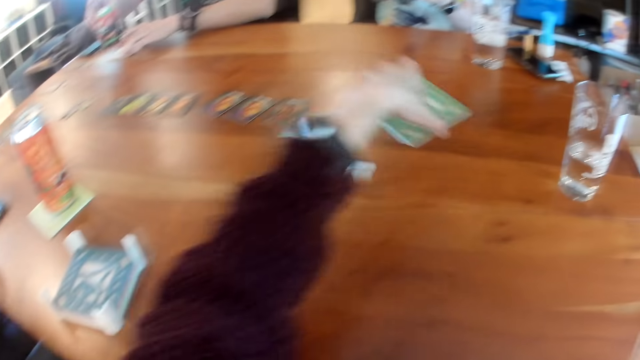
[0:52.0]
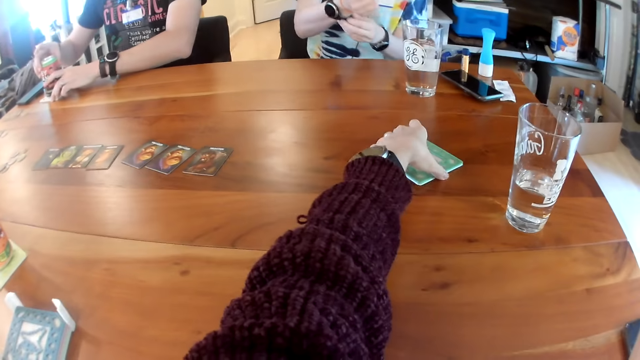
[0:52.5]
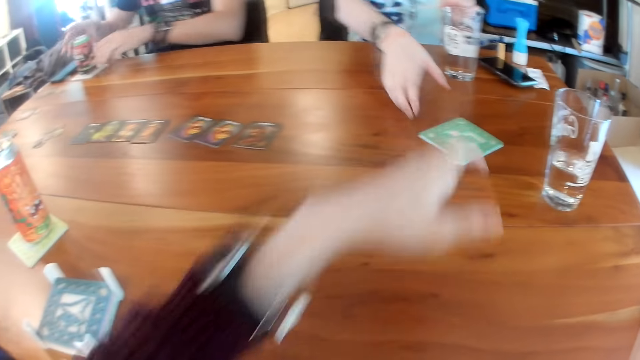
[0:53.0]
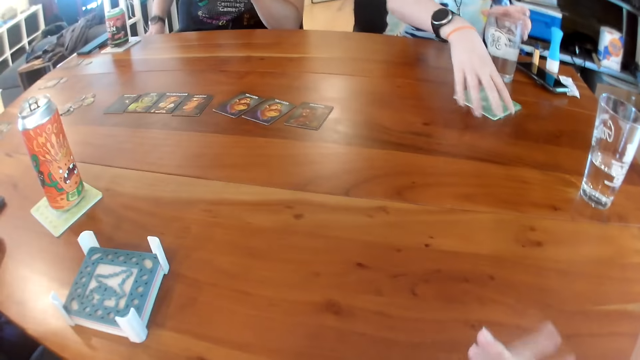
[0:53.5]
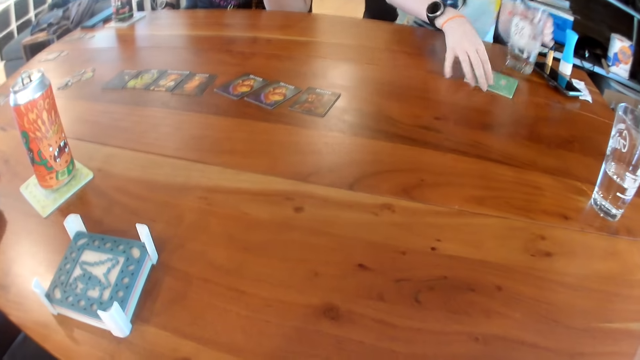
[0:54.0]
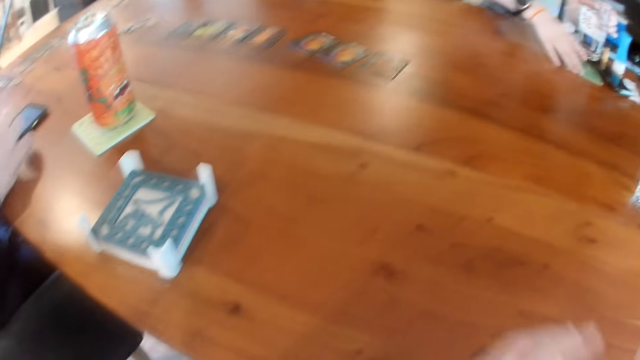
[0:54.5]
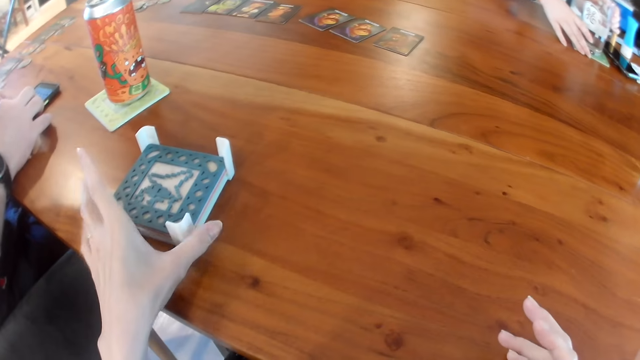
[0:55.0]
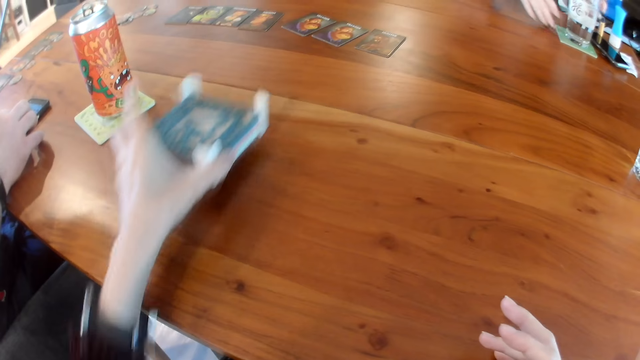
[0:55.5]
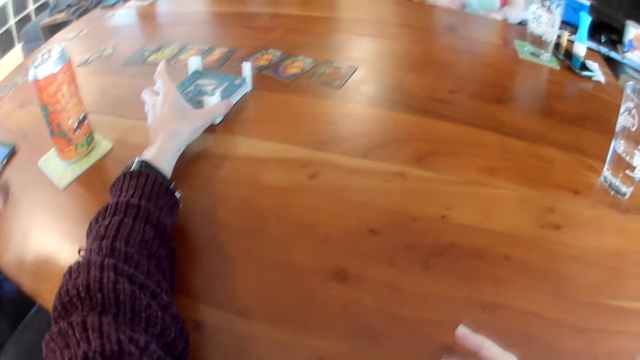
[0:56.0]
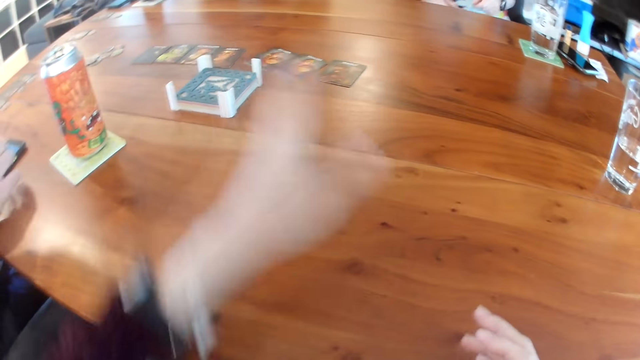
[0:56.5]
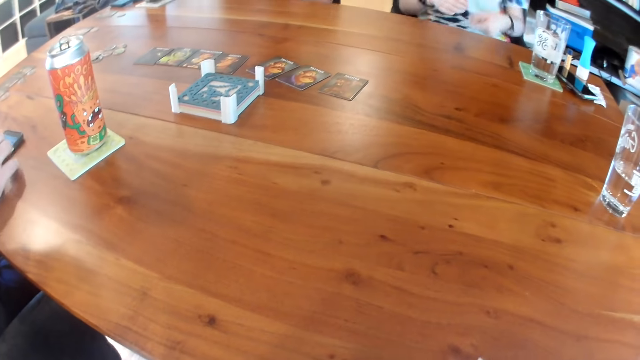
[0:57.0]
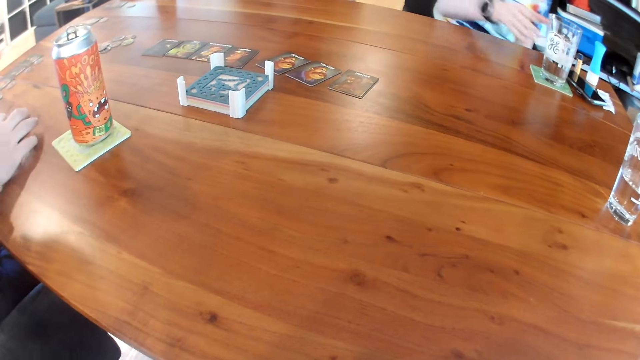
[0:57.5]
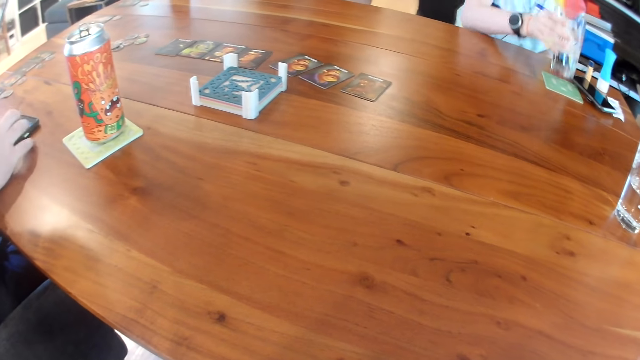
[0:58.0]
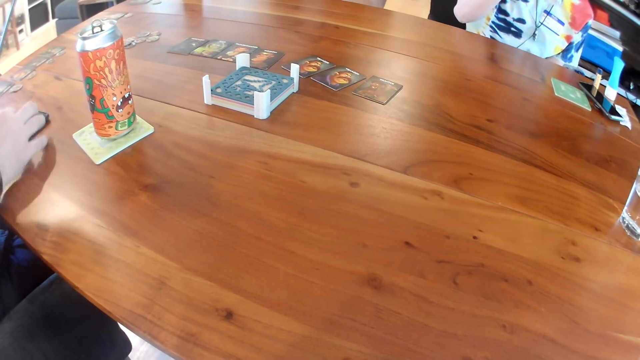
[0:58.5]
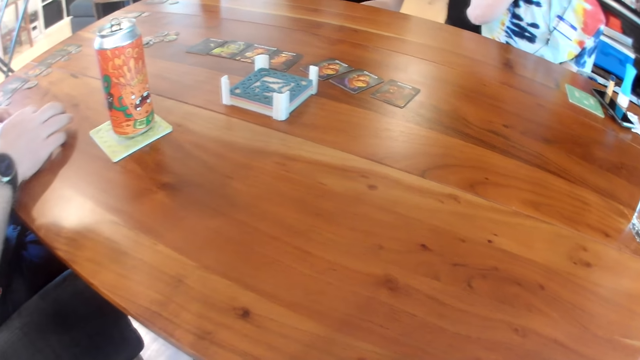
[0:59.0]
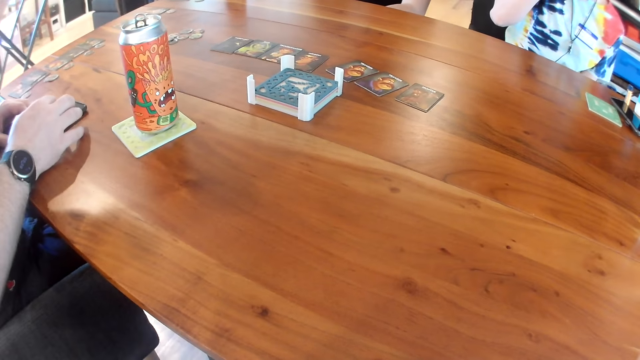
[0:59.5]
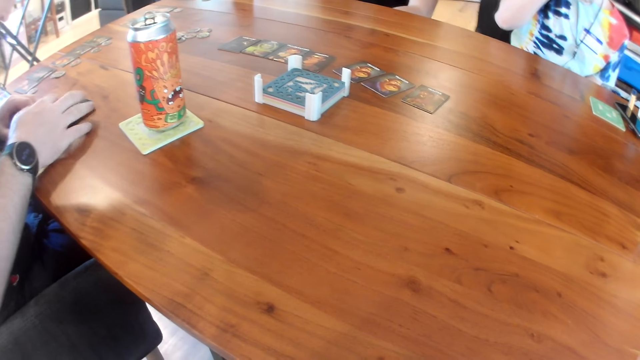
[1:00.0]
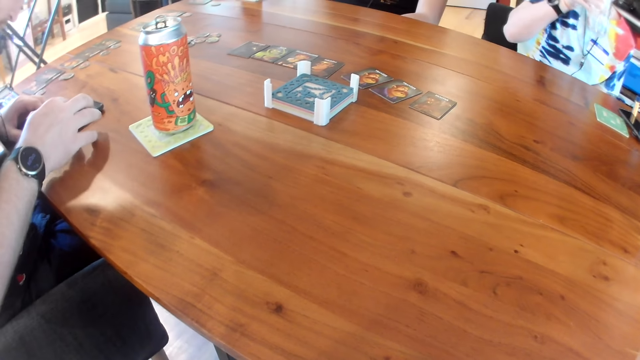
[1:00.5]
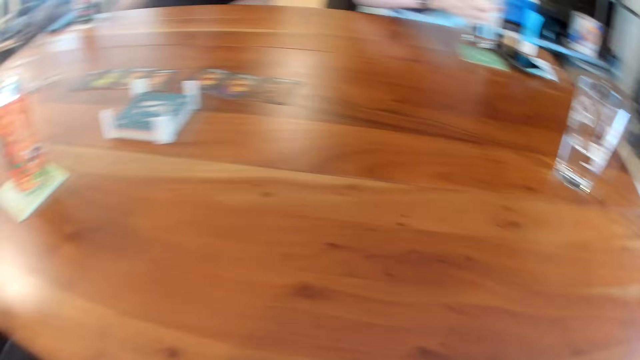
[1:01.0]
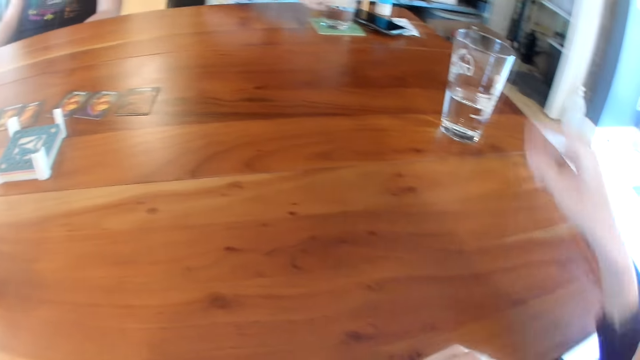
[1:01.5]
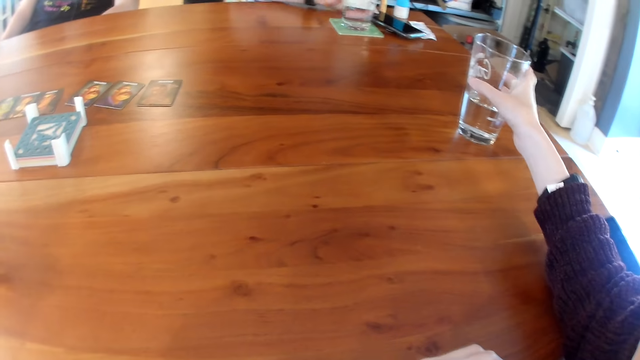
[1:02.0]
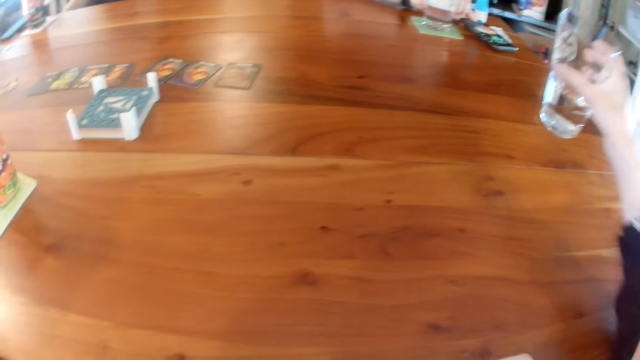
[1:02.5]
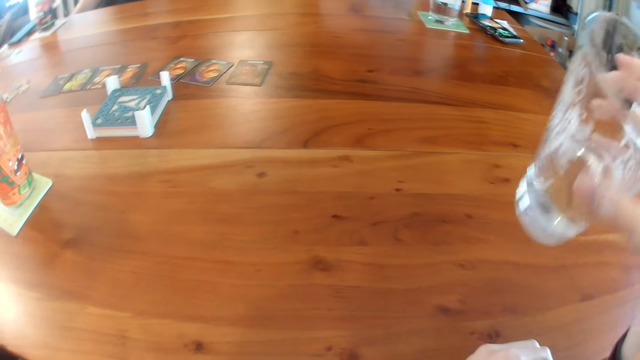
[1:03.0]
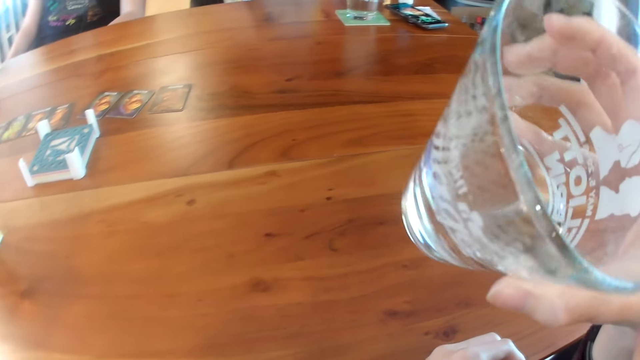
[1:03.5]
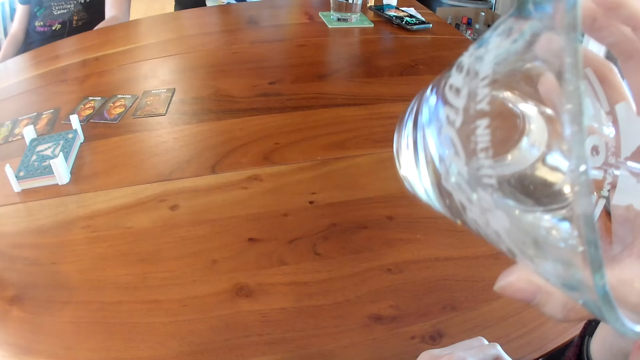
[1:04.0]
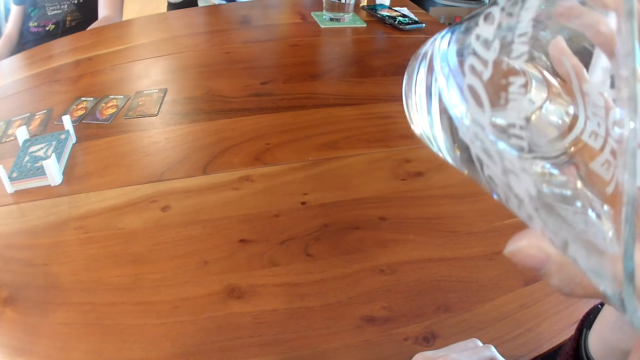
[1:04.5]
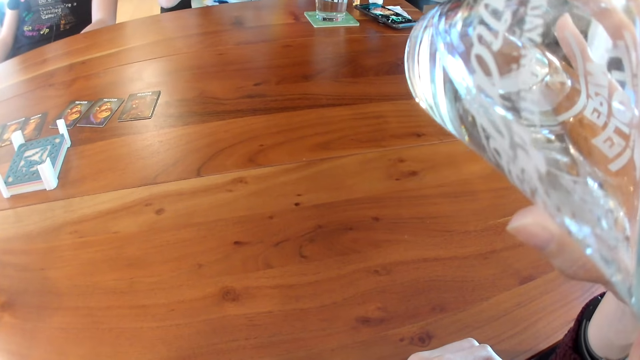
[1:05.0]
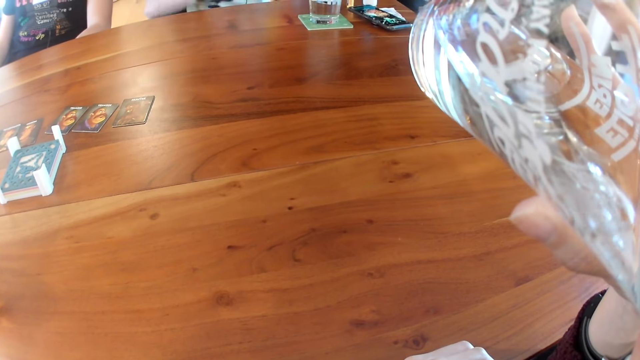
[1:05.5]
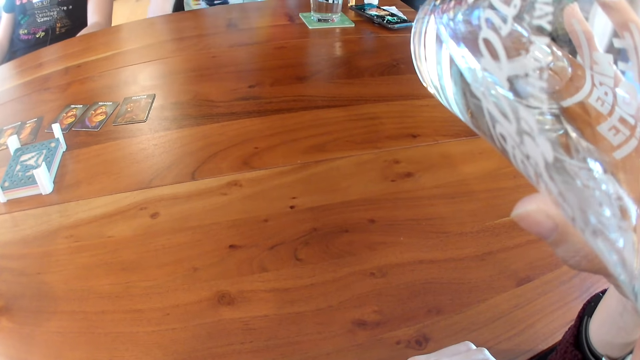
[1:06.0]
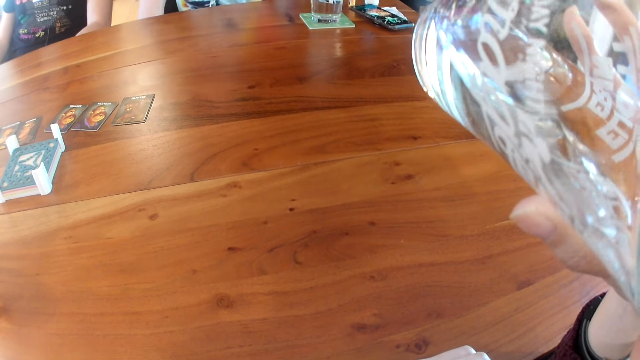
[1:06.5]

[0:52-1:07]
The man places his can drink on the white coaster with his right hand. The camera wearer places the table mat or green coaster on the table with her left hand. The woman moves the green coaster with her right hand and places her cup on the green coaster with her left hand. The camera wearer picks the coaster stand or tray with table mats with the left hand. She places the tray with table mat on the table. The woman picks her cup with her right hand. The camera wearer looks at the tray with the table mats. She looks at the can on the table mat. The woman drops her cup with her right hand. The camera wearer picks a glass of water from the table with the right hand. She drinks the water in the glass.

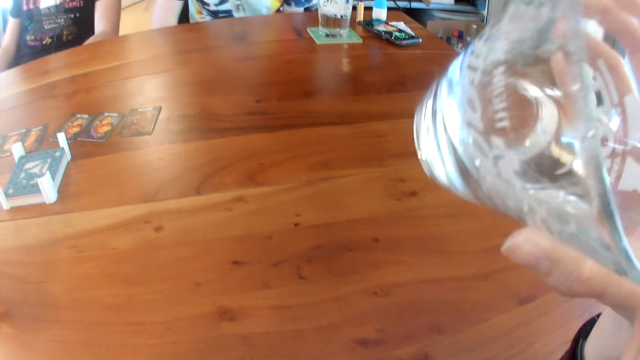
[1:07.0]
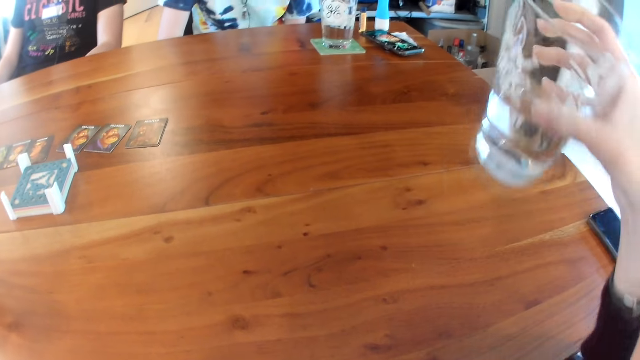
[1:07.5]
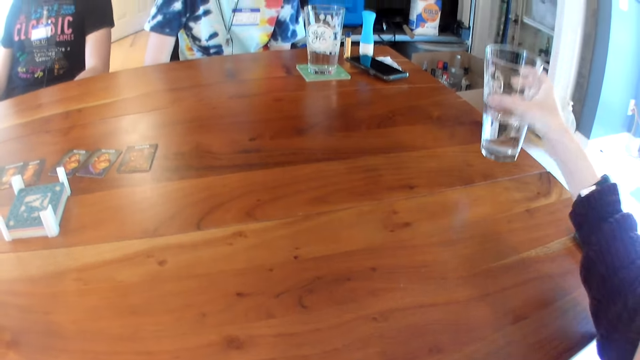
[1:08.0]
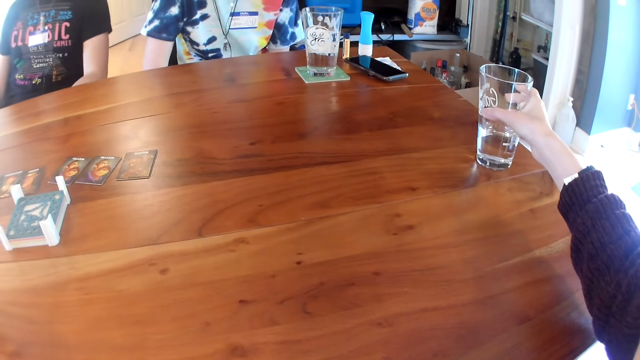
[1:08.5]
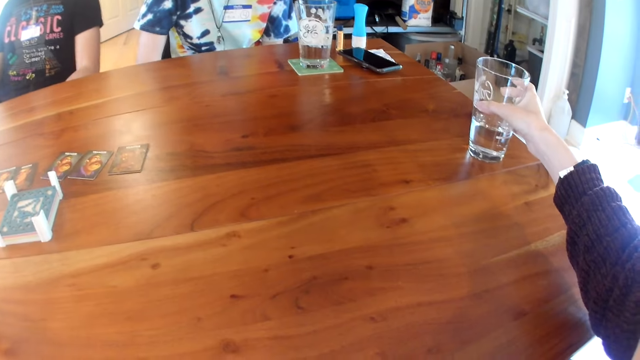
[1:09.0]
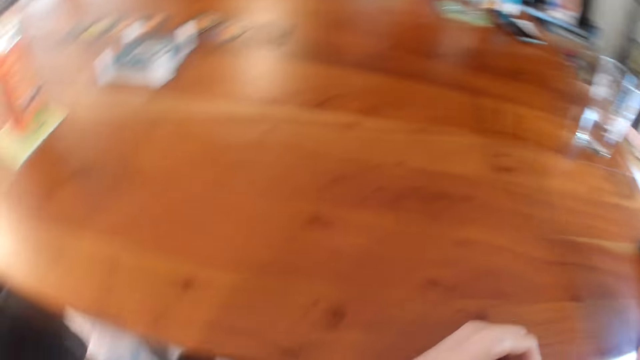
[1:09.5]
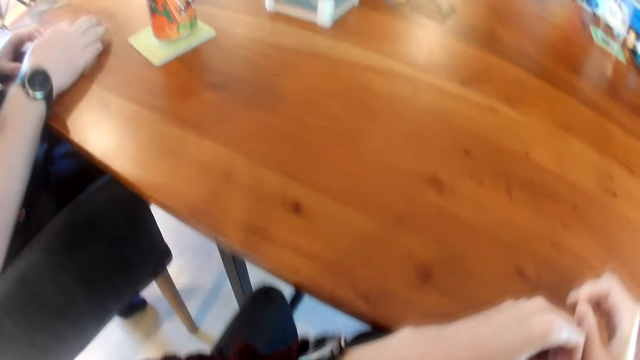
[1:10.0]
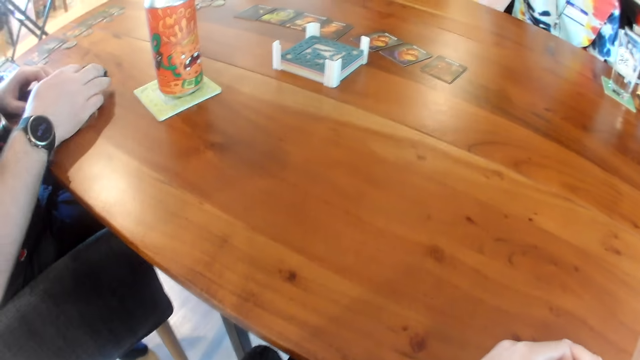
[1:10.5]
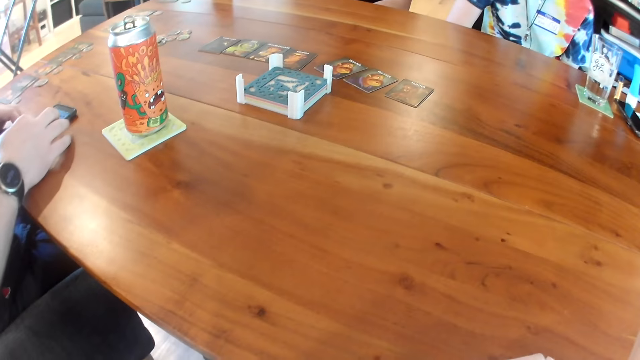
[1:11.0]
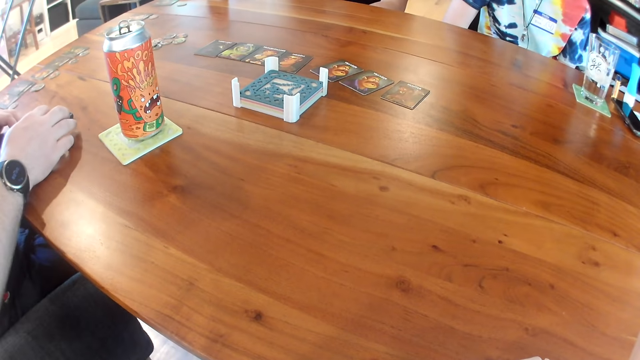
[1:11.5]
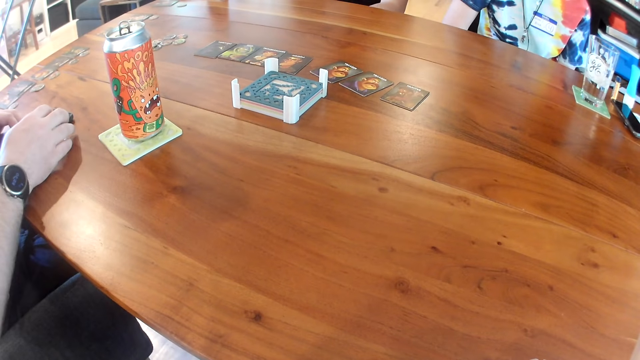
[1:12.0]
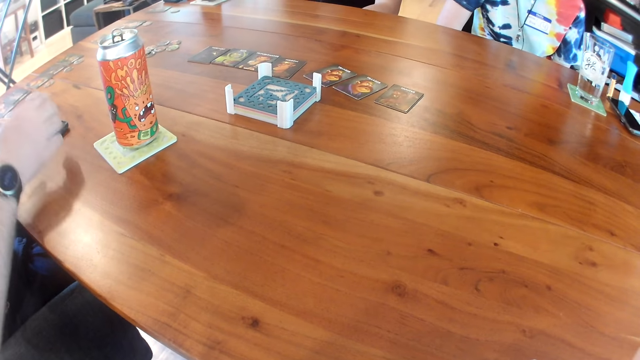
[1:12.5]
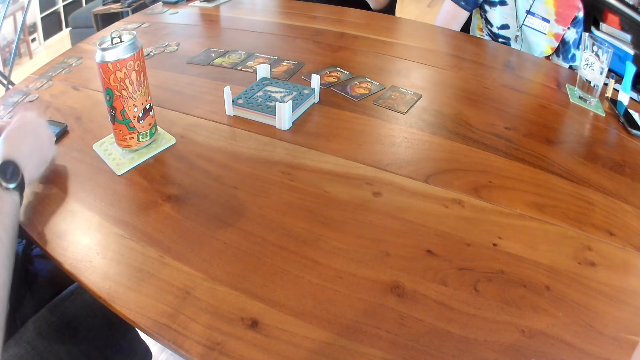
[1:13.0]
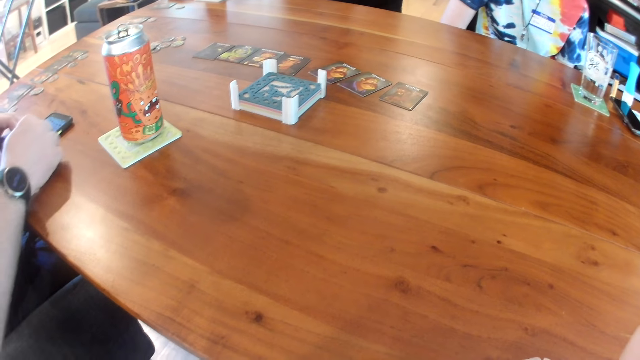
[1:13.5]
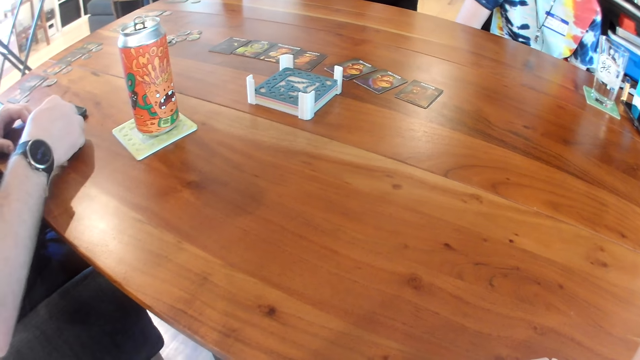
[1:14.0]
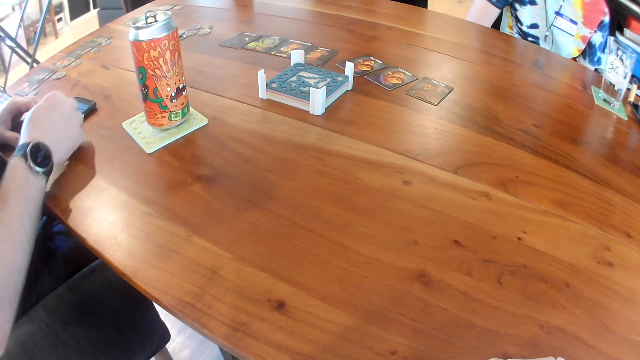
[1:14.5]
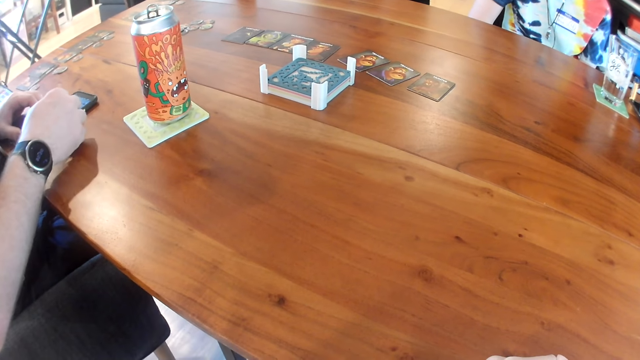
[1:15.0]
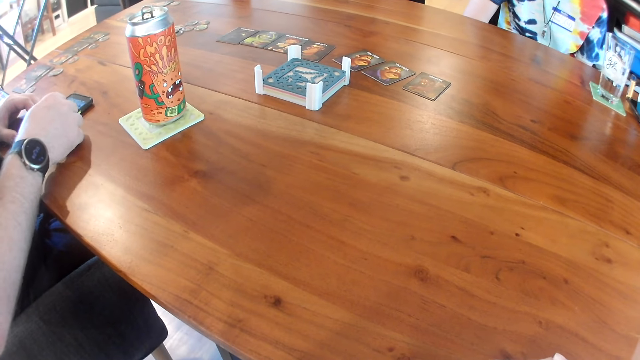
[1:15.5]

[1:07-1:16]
The camera wearer places the glass on the table with the right hand. They look at the hands of a person. A man demonstrates with his right hand.
